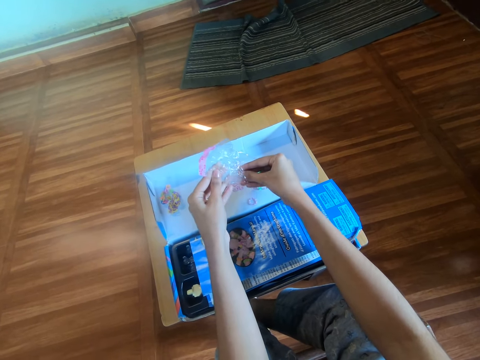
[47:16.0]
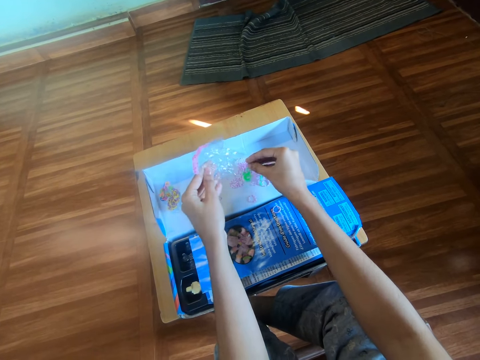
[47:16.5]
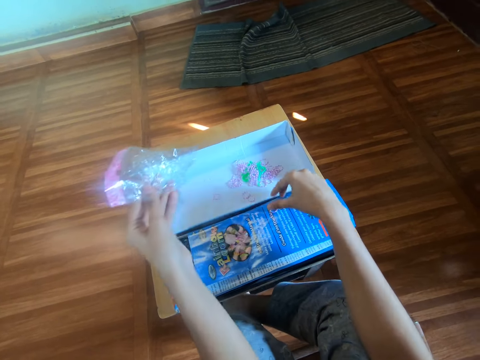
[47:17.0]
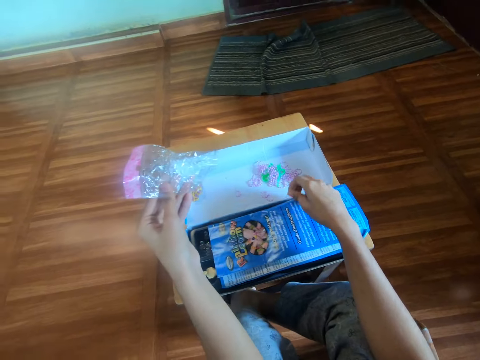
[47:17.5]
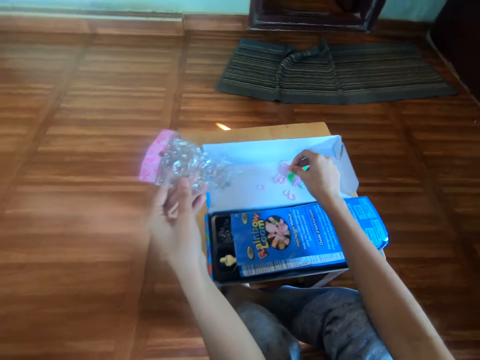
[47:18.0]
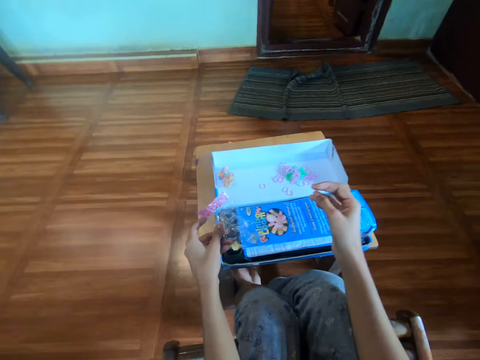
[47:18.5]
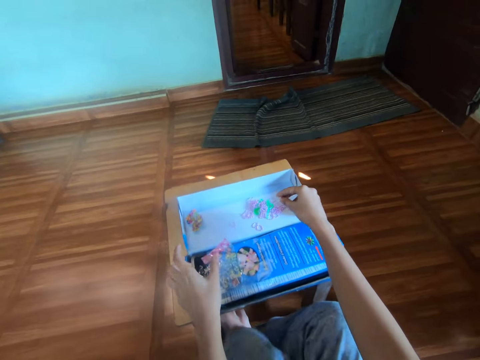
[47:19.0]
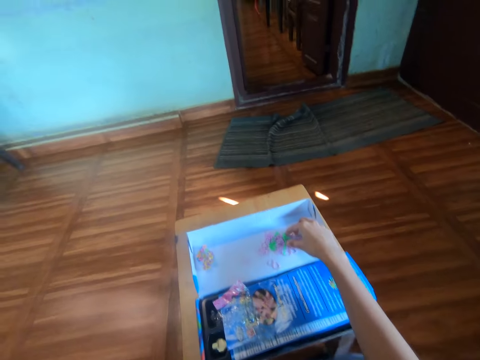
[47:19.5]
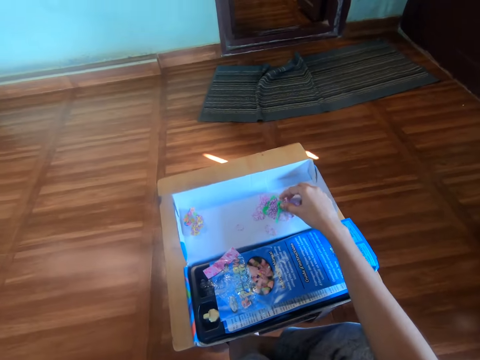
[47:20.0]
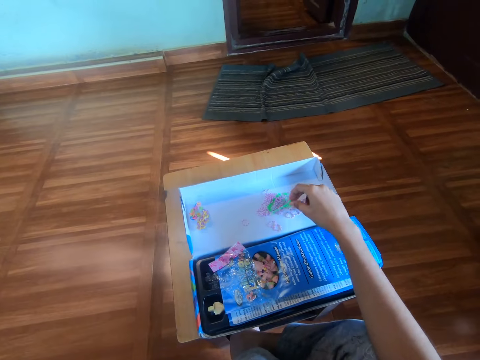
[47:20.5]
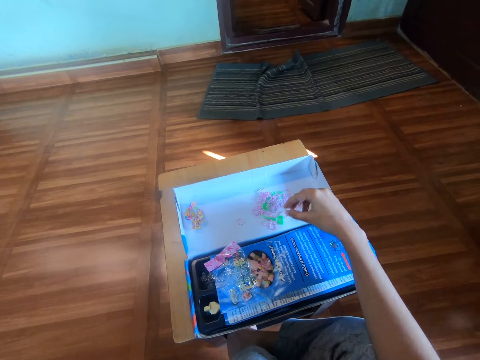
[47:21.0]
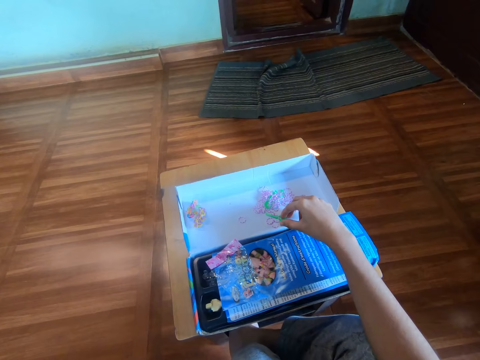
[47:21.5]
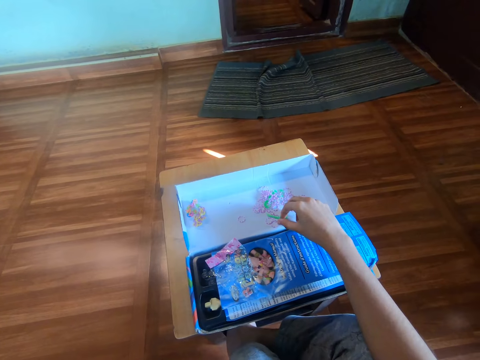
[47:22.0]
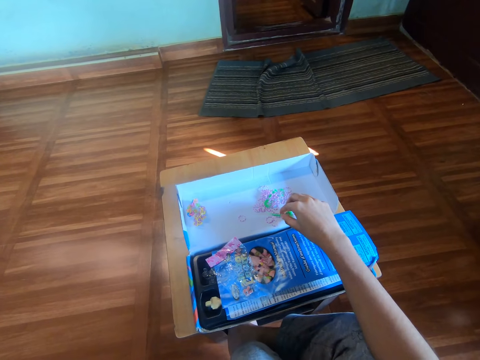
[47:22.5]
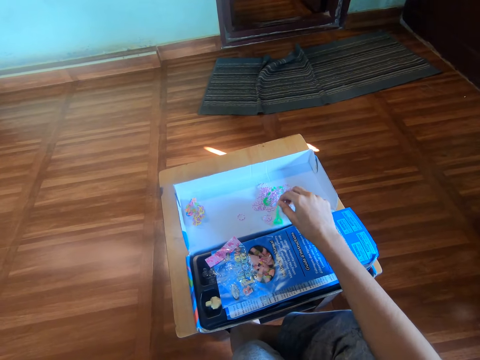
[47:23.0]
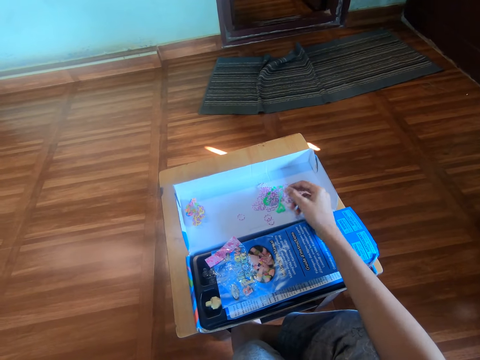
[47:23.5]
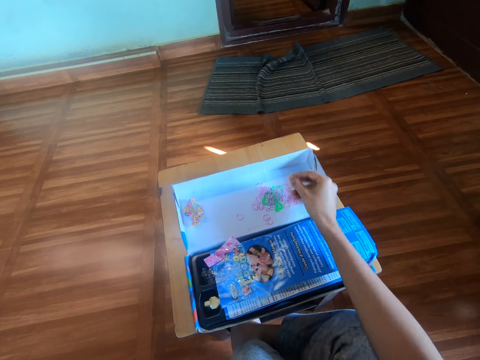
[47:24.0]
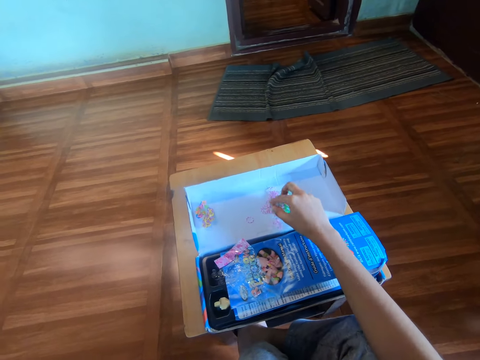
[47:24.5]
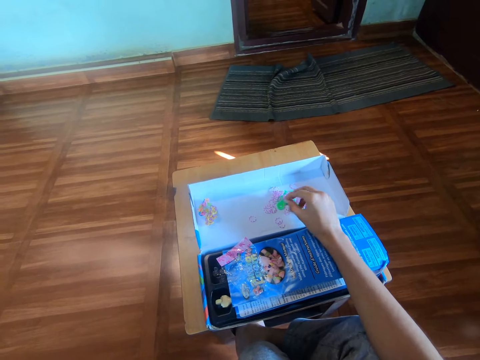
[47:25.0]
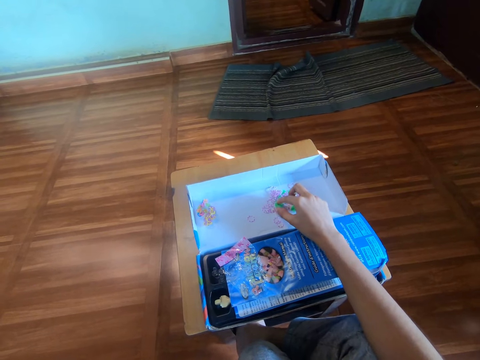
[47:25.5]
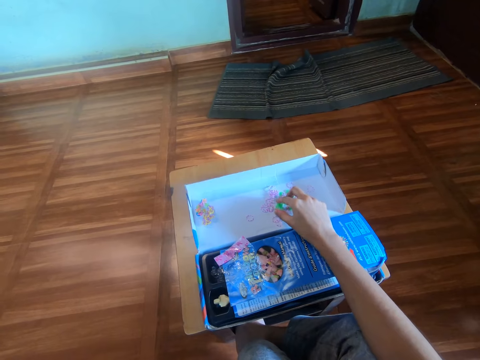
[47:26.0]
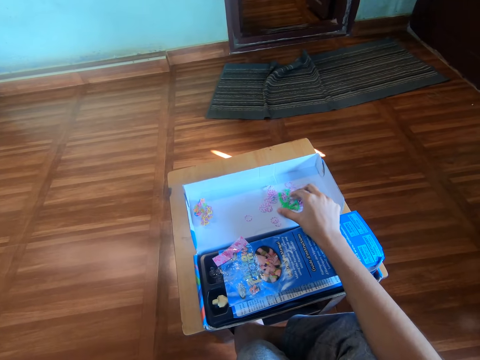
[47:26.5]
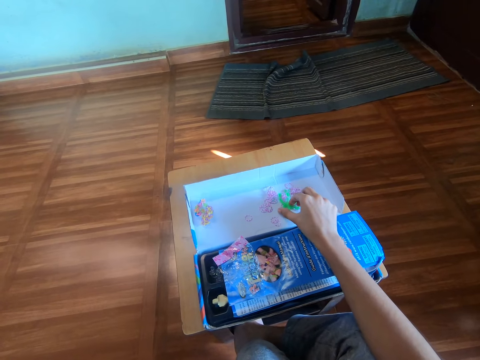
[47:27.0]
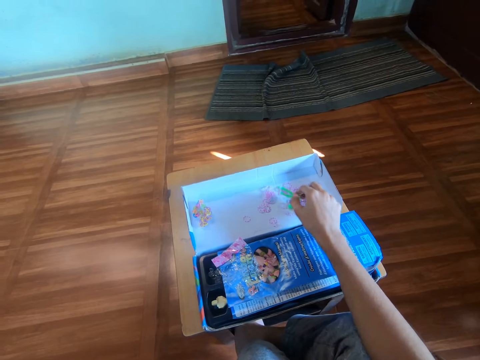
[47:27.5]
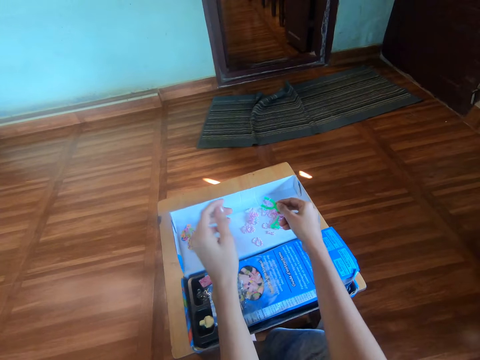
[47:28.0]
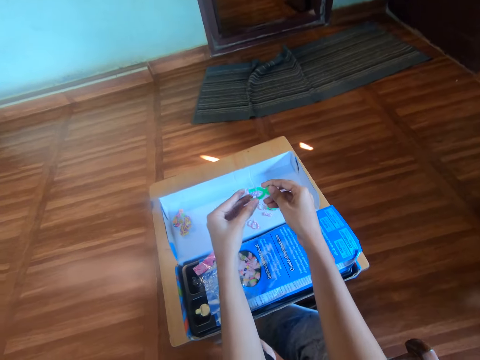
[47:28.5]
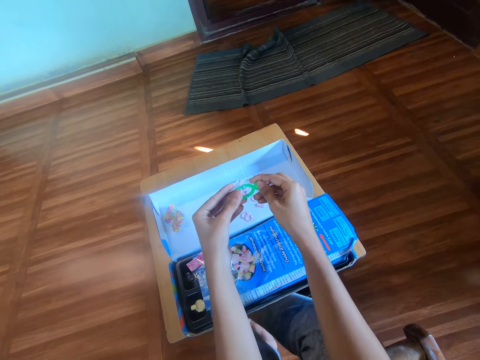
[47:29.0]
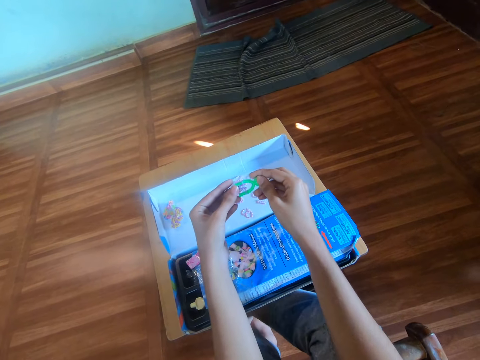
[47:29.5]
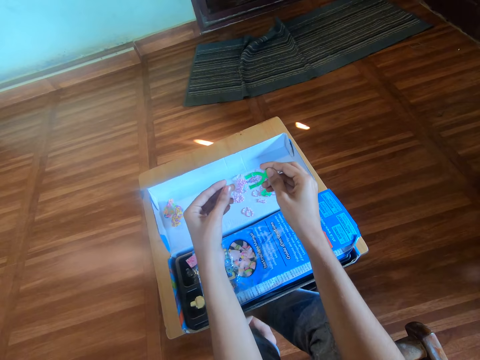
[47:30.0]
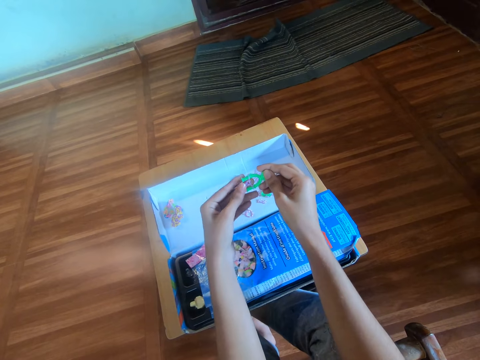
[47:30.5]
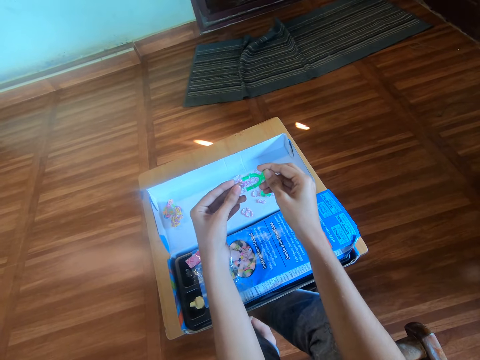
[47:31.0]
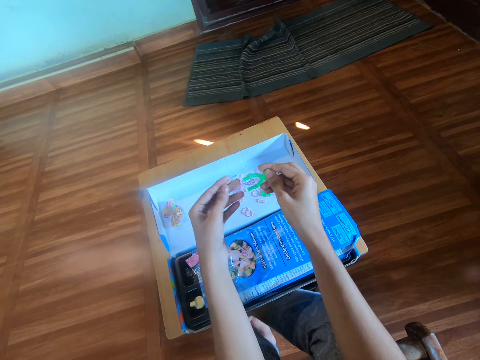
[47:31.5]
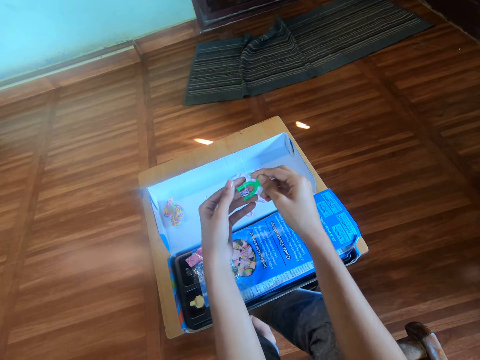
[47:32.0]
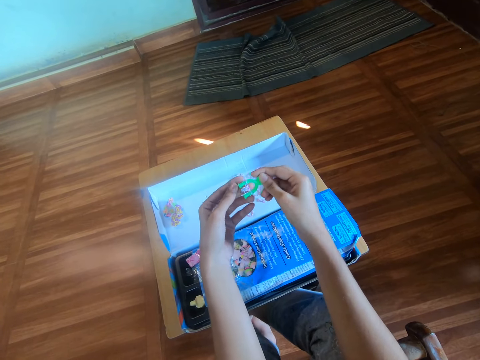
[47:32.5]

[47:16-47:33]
The camera wearer removes rubber bands from the paper. They move a rubber band on the pack, put rubber bands on the packaging box, drop the nylon on the pack, and put the packet on the paper. They move the mini loom with the right hand. They pick rubber bands. They unhand the Y loom. They pick the Y loom. They unhand the Y loom. They pick the mini loom with the right hand. They hold the Y loom. They remove the rubber from the loom with the left hand.

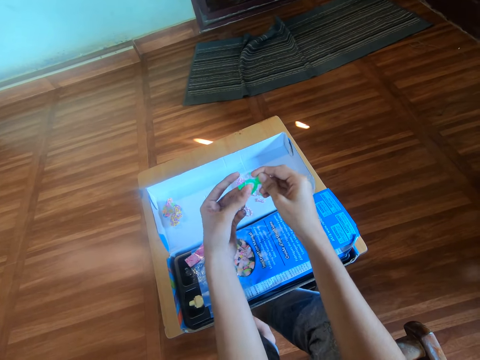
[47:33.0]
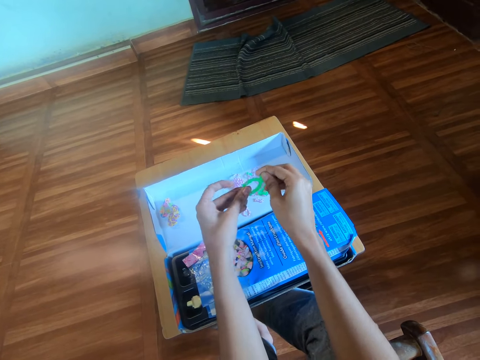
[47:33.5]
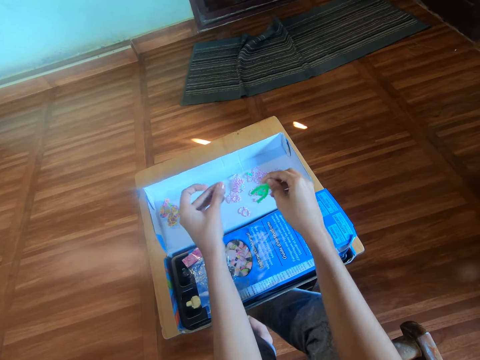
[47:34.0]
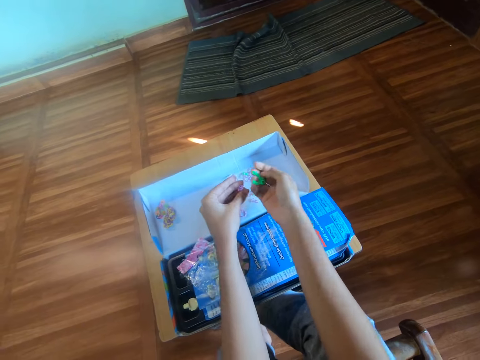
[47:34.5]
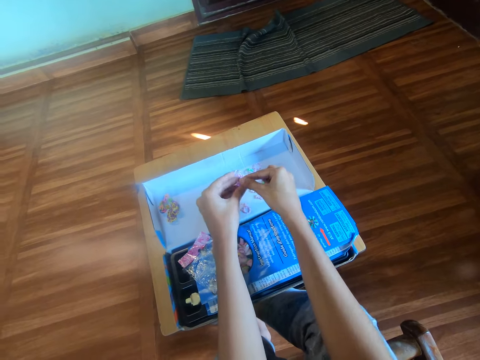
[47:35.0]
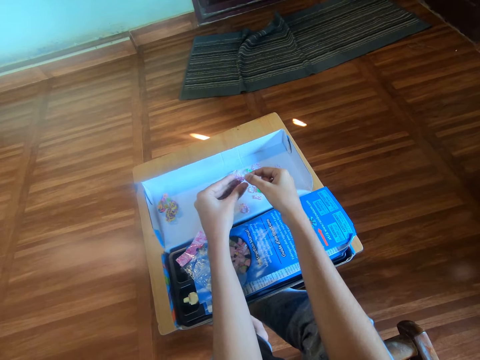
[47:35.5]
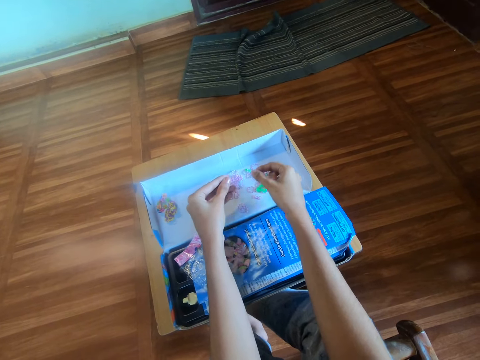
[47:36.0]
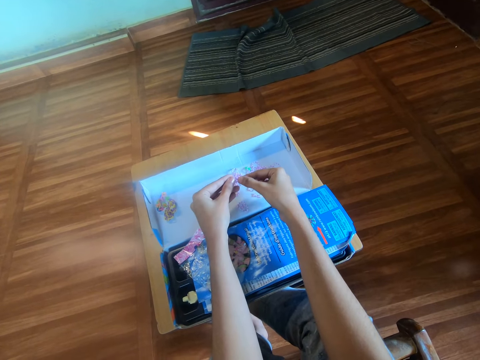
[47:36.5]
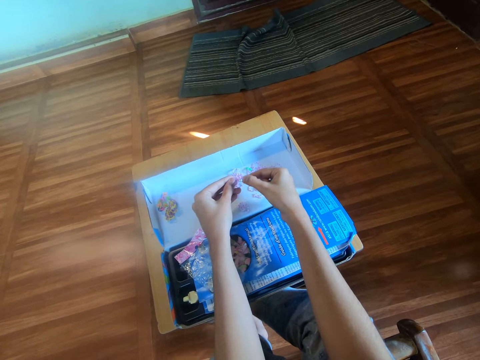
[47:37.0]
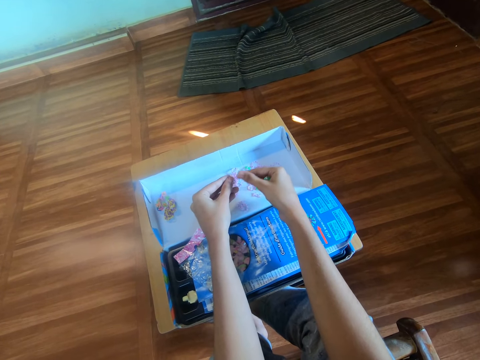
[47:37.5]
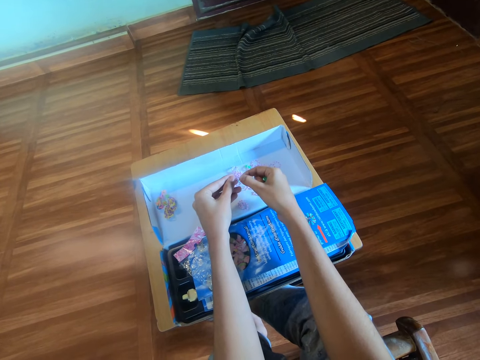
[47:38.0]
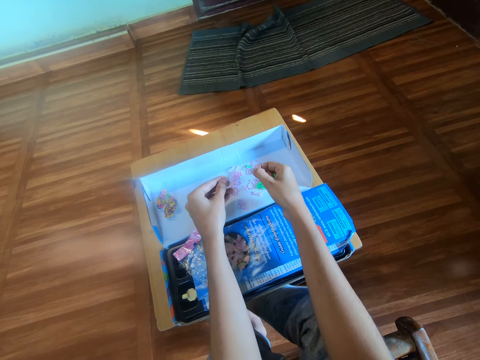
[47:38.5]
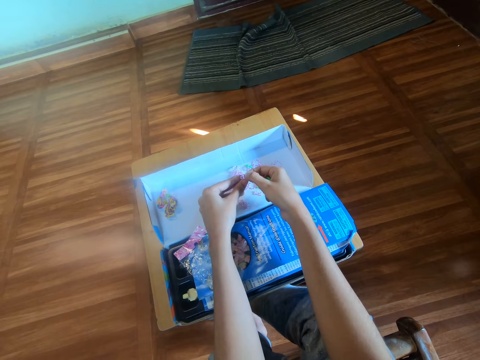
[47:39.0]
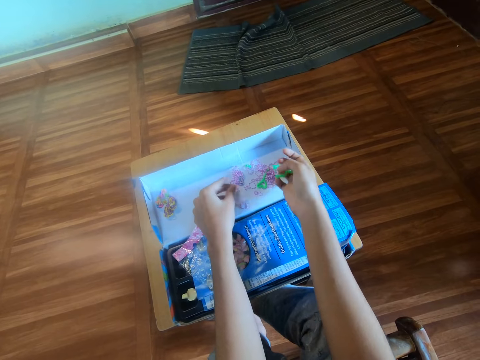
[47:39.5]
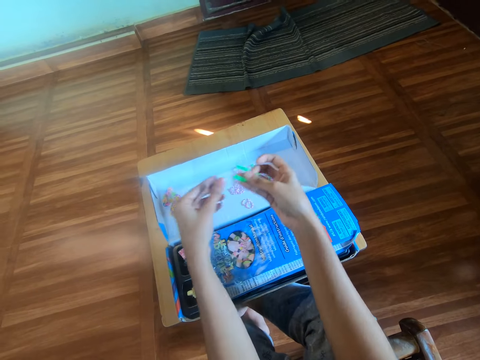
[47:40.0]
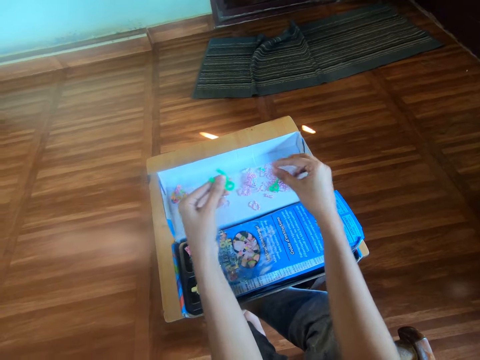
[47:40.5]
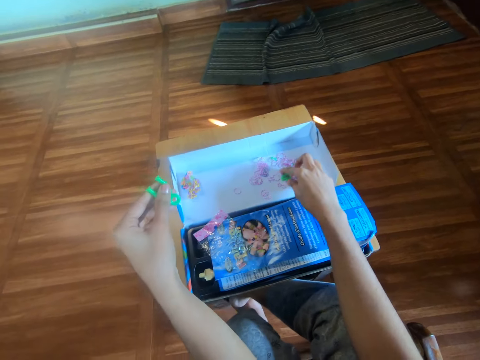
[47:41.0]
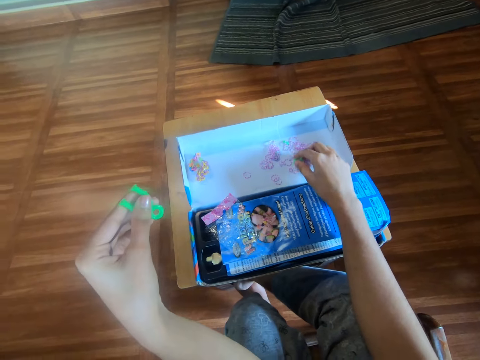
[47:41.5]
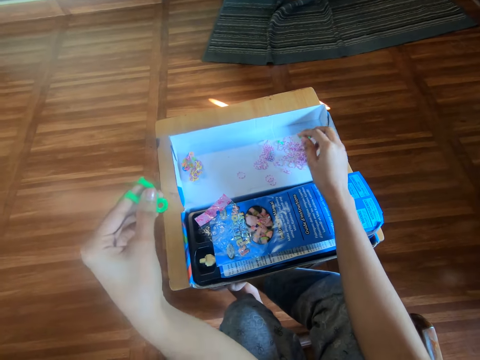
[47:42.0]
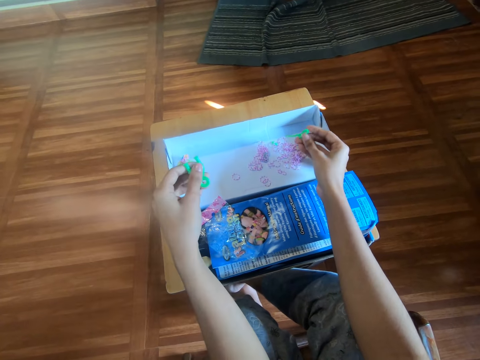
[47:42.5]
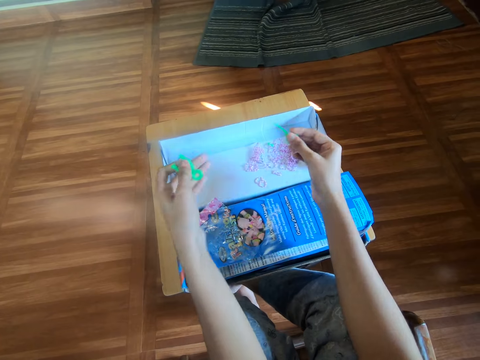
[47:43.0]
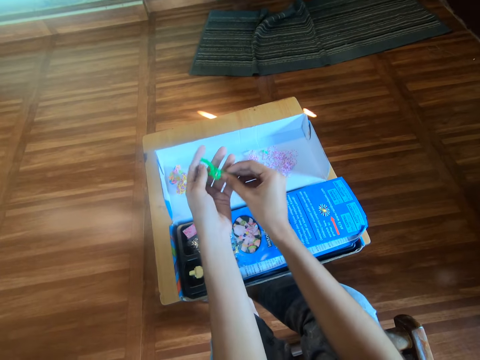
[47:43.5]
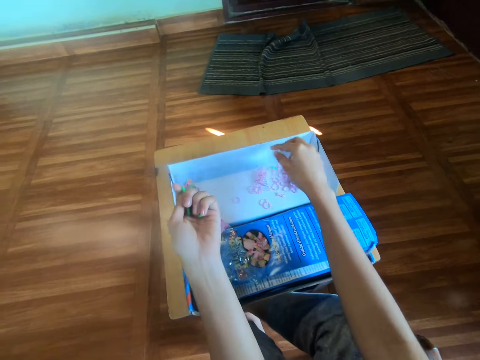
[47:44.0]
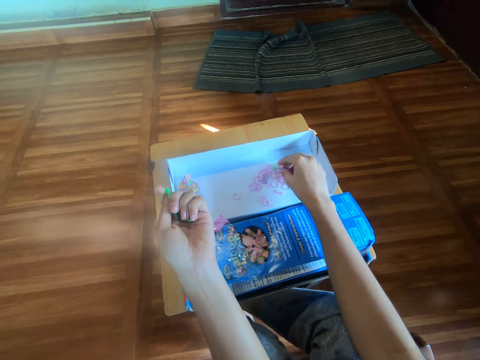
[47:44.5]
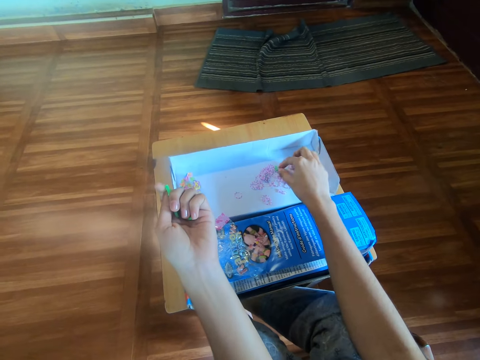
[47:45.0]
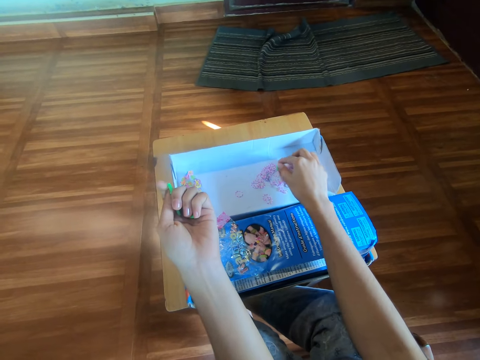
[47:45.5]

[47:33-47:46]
The camera wearer separates the rubber bands with the right hand. They hold a rubber band. They hold the Y loom. They move the mini loom to the left hand. They pick the hook with the right hand. They pick the Y loom. They move the hook to the left hand. They hold the Y loom. They move a rubber band around the pack with the right hand. They pick rubber bands.
